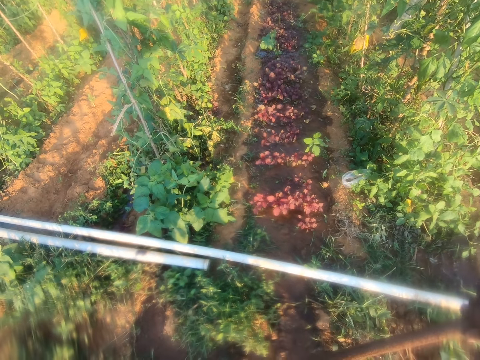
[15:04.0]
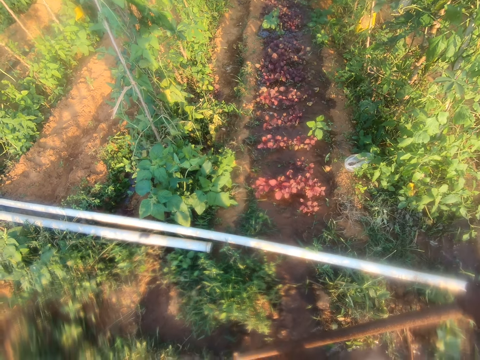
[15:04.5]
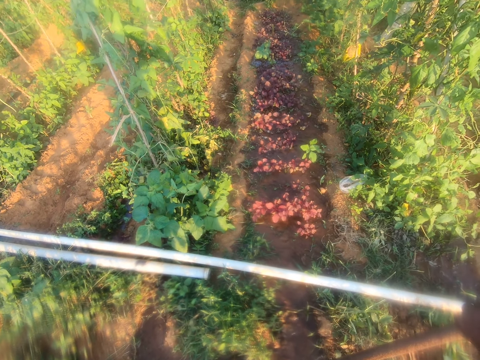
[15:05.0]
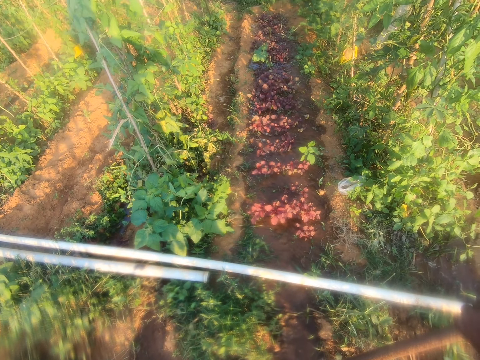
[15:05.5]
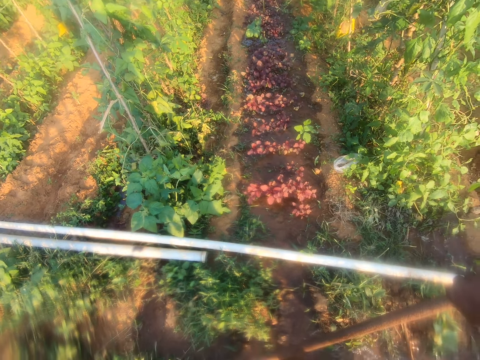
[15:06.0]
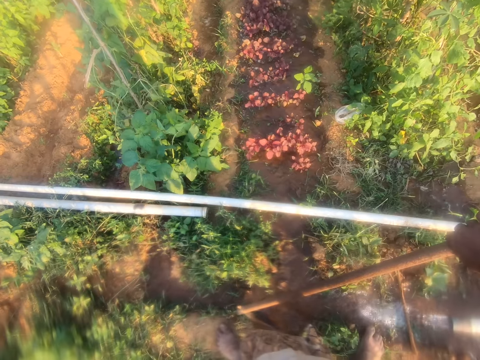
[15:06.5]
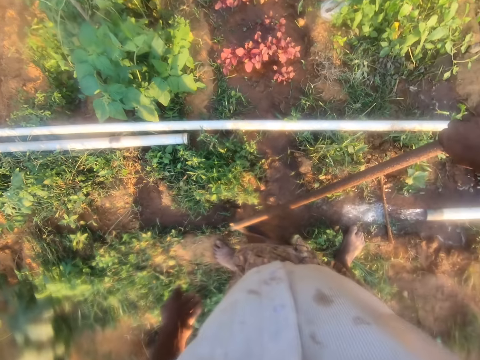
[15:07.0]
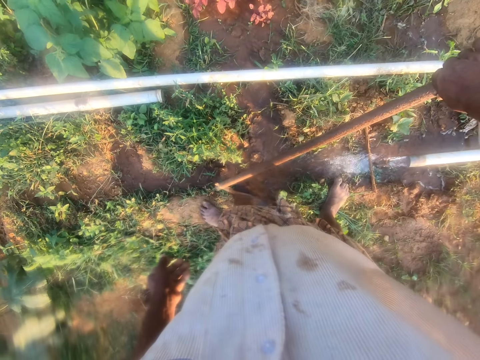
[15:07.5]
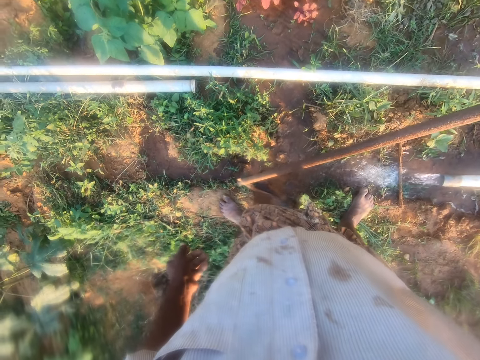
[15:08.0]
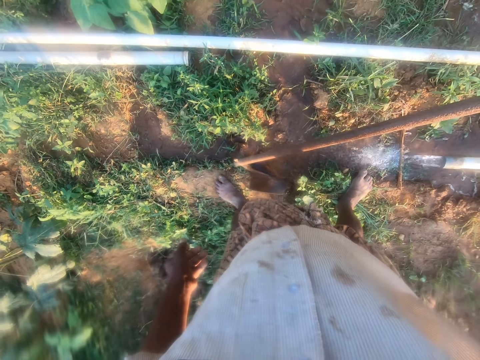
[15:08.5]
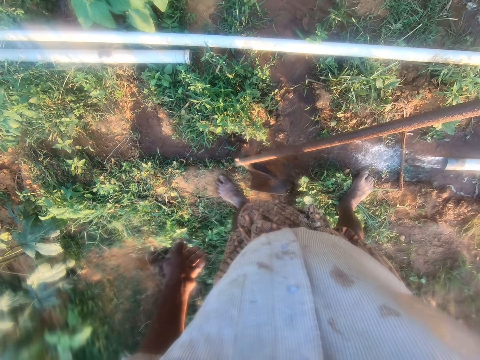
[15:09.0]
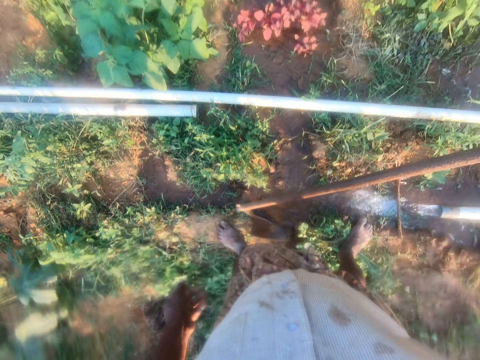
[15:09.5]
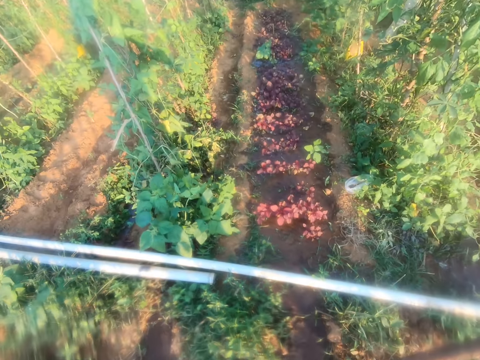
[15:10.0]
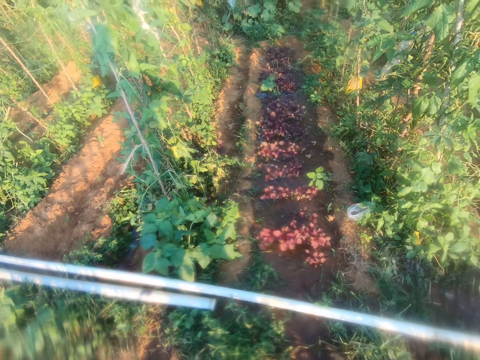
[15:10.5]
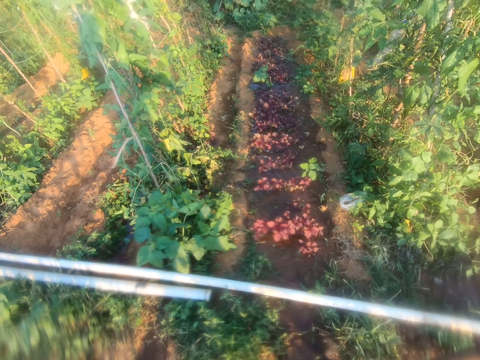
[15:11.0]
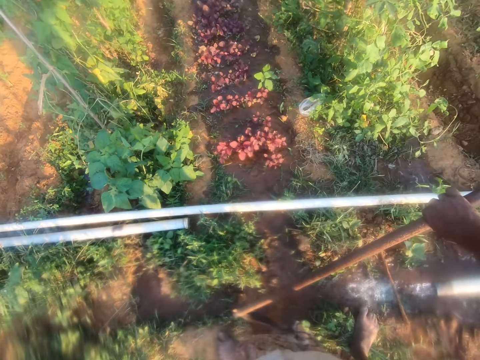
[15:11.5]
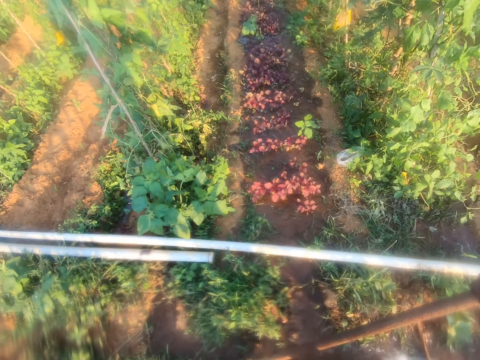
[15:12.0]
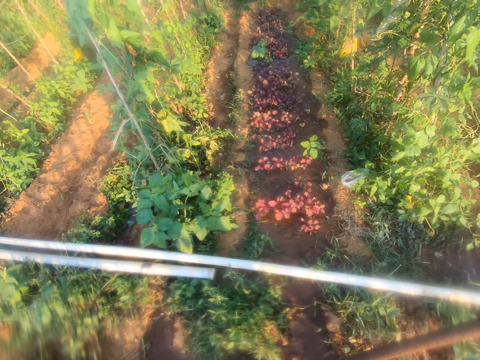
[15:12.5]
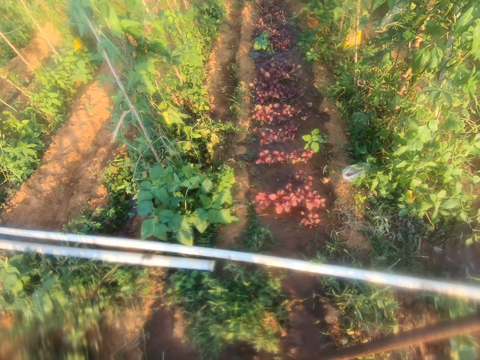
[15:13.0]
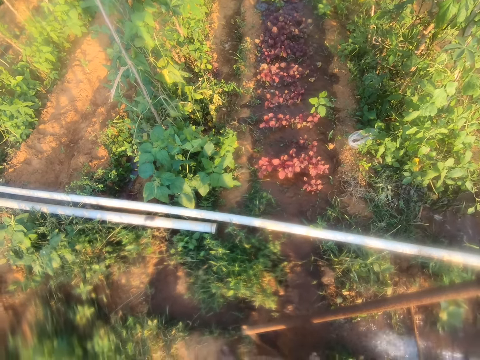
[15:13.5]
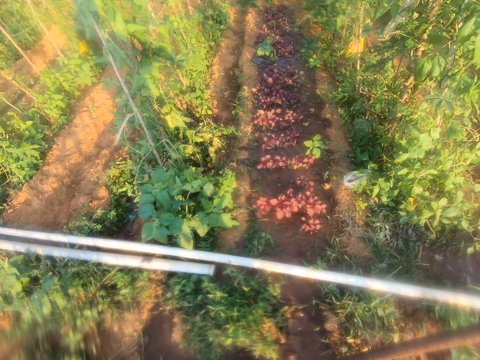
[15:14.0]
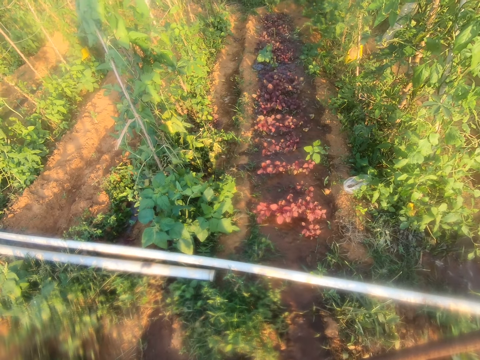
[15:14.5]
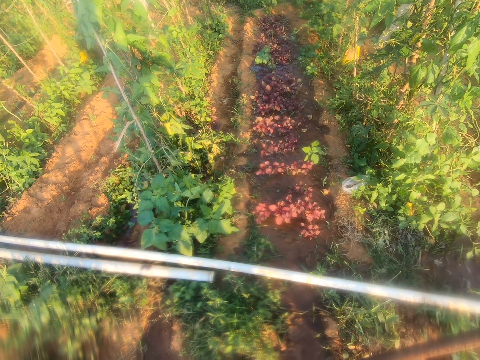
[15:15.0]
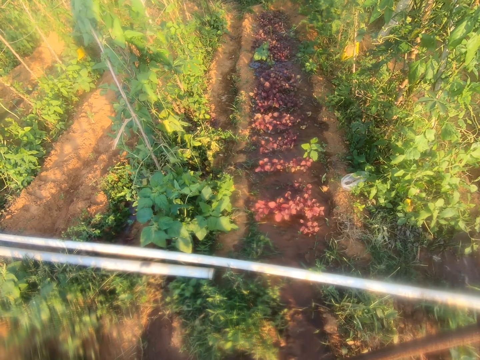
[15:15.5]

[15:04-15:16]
The camera wearer looks down at a water pipe. They look around.

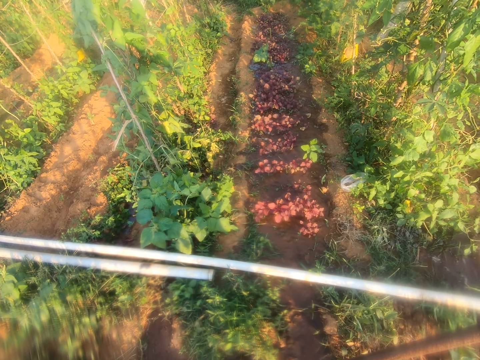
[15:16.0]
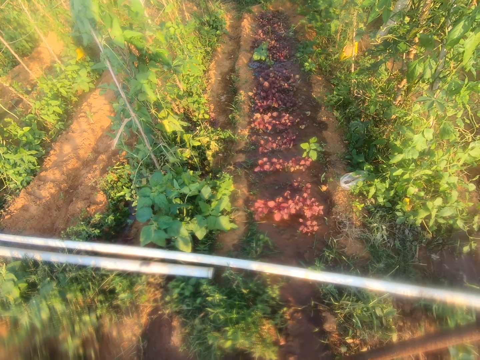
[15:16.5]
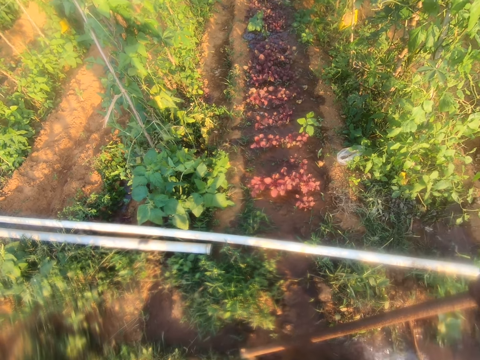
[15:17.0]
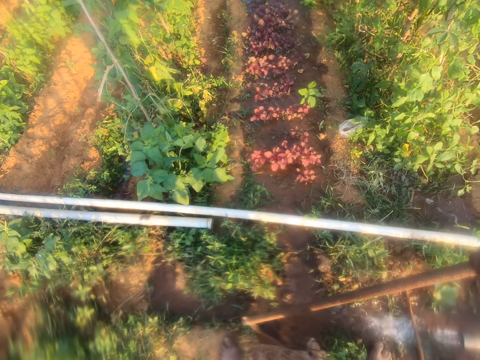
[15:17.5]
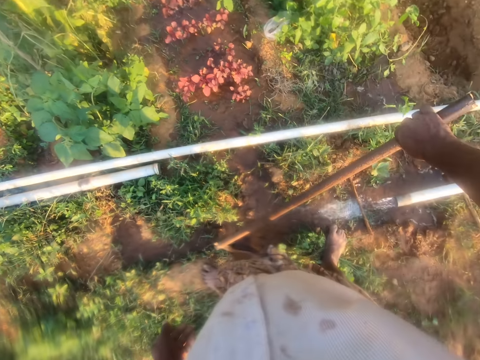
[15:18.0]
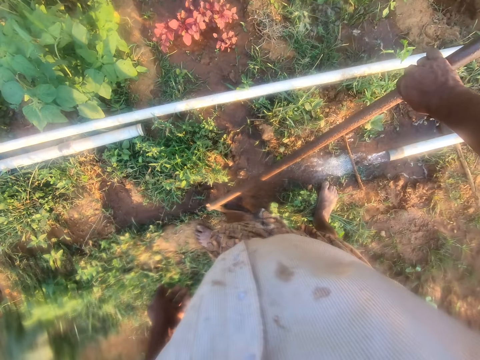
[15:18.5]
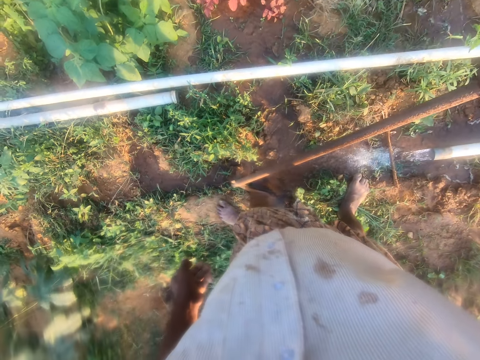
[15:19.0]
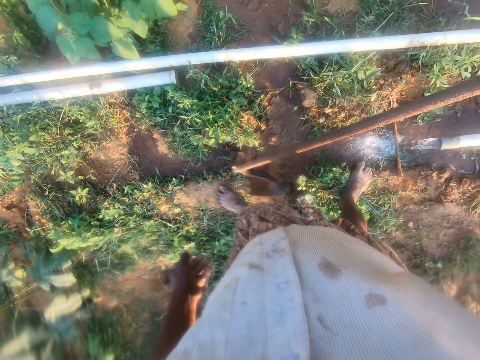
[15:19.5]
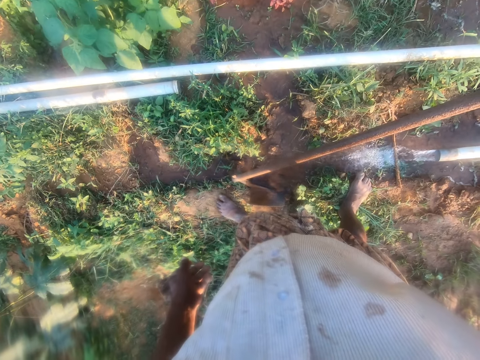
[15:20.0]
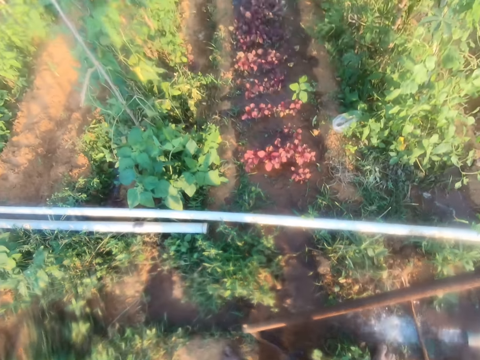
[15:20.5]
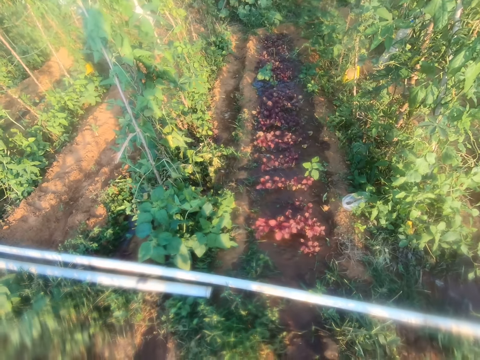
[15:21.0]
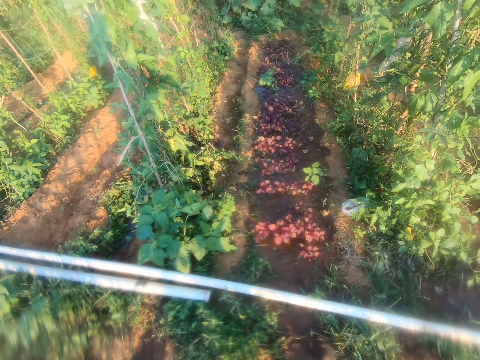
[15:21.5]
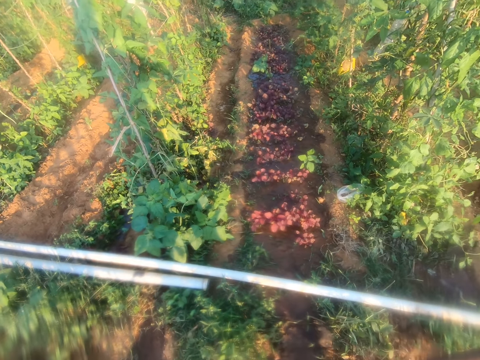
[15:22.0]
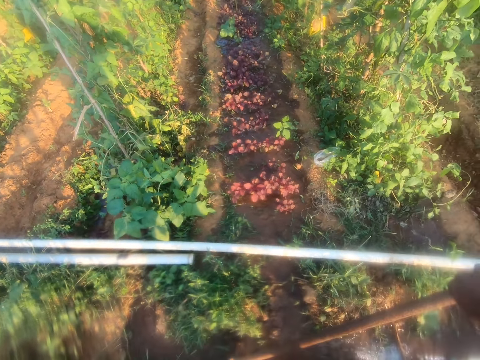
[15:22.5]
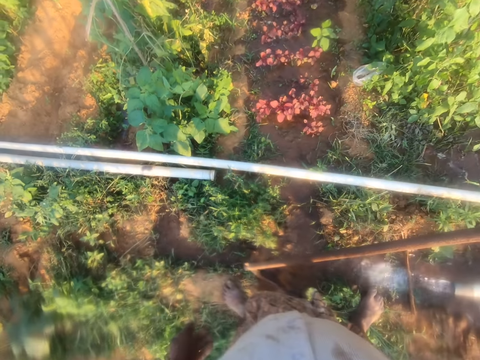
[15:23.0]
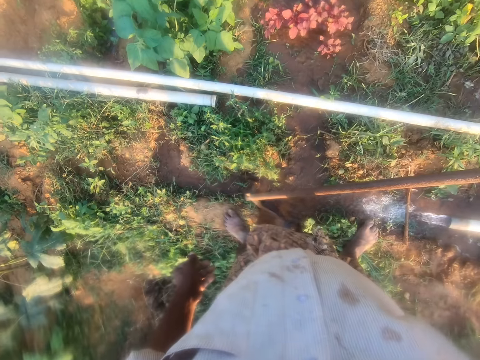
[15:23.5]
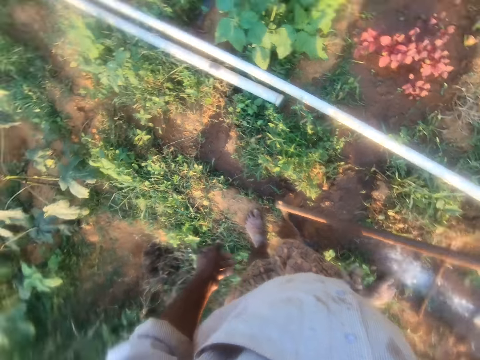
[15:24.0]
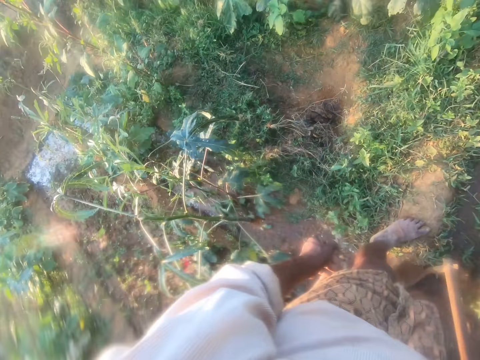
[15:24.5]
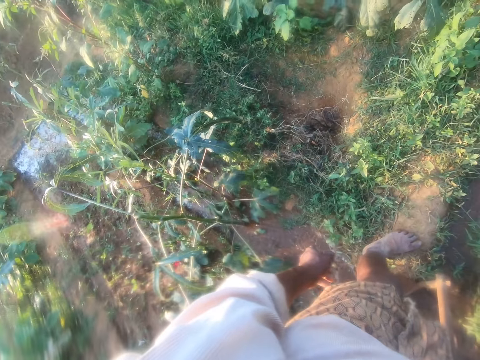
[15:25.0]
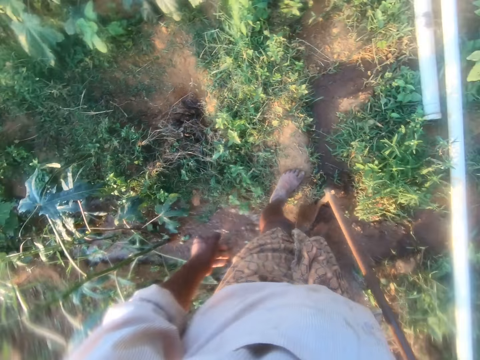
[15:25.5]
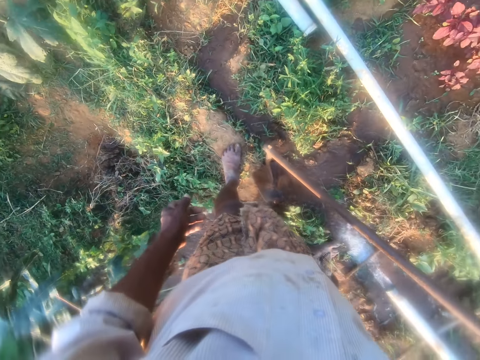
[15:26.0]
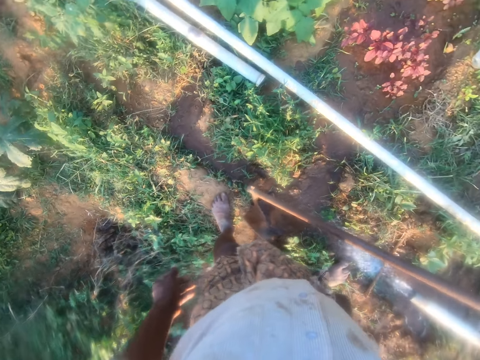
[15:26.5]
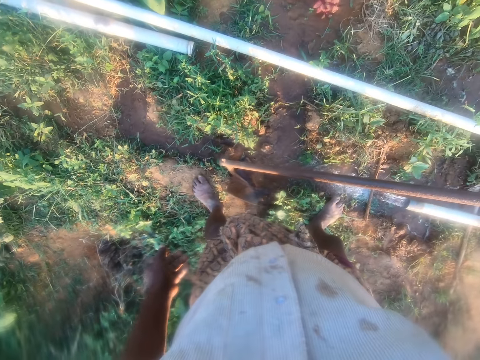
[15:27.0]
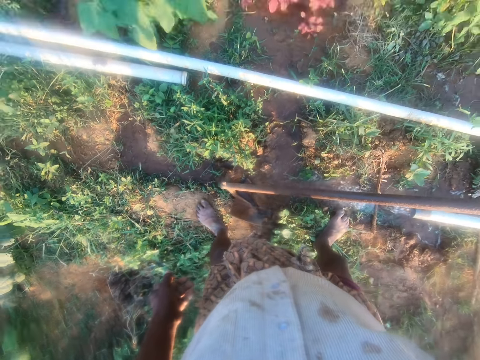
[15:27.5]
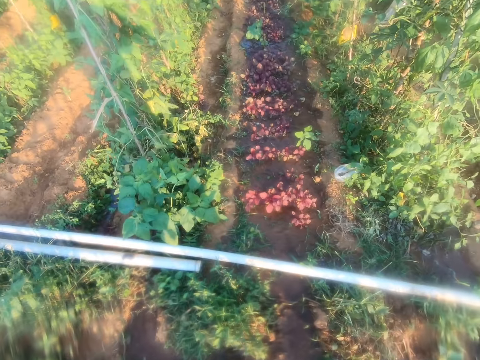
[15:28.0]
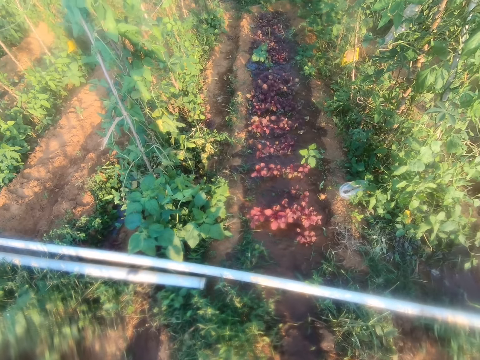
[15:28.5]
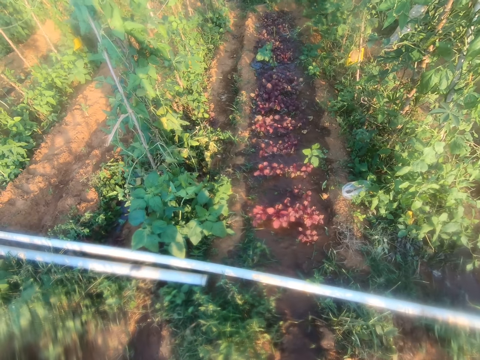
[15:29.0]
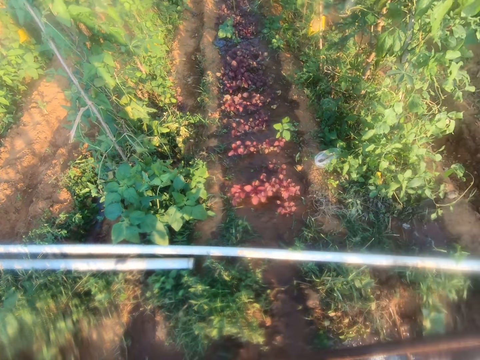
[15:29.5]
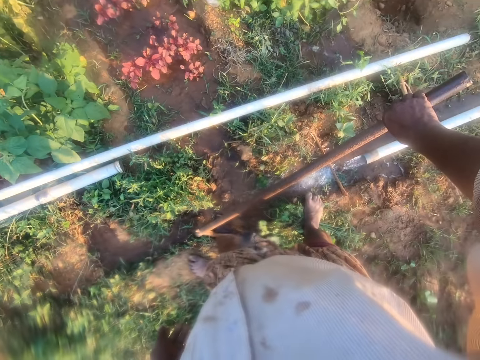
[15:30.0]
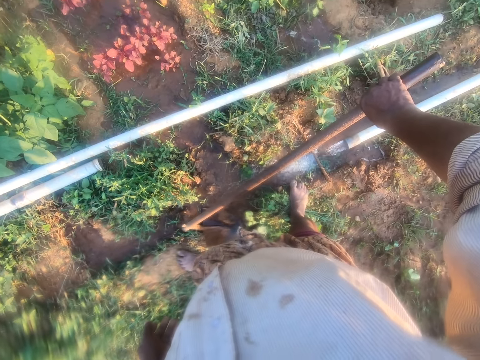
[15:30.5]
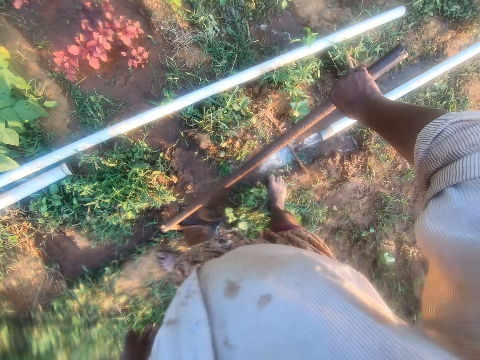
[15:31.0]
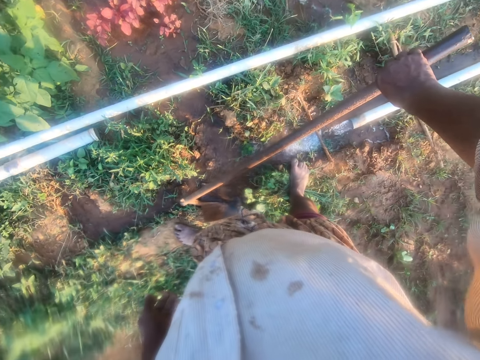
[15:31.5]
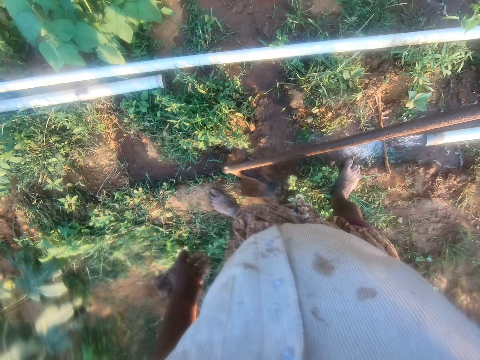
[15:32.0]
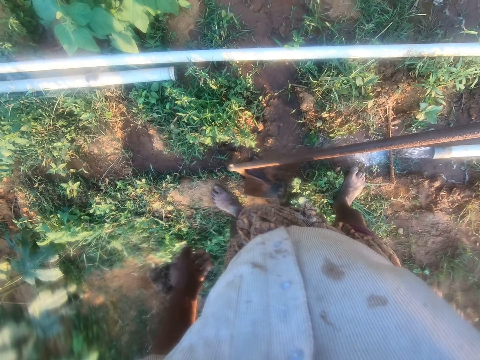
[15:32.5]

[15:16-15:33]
The camera wearer looks down at a water pipe. They look around. They look down. They look around. They look down. They look at water on a trench. They look down.
